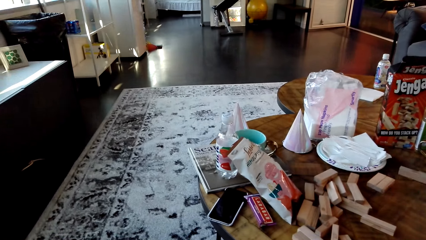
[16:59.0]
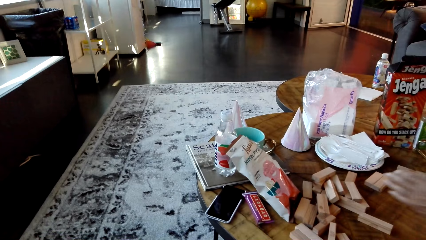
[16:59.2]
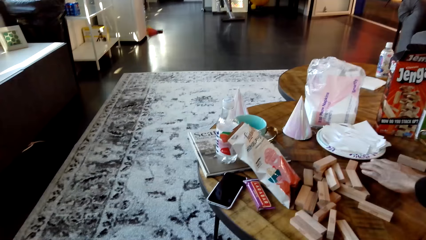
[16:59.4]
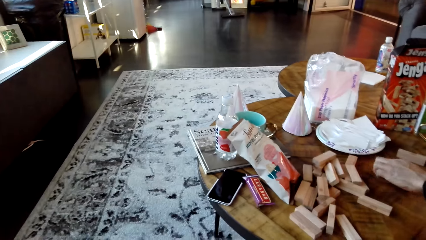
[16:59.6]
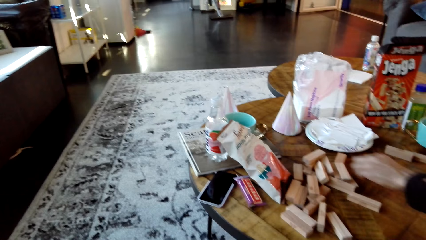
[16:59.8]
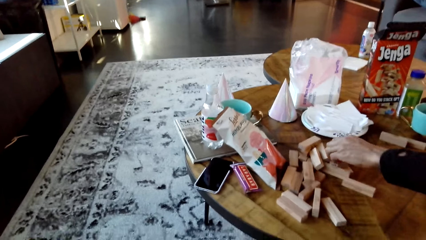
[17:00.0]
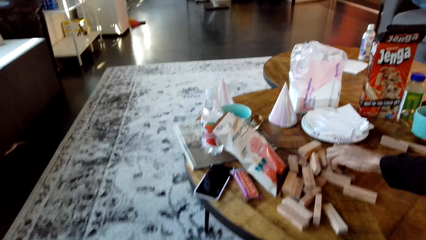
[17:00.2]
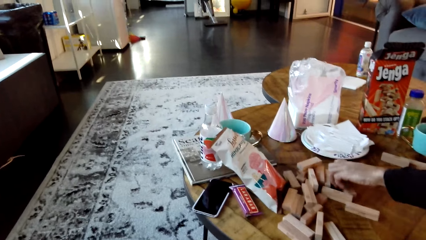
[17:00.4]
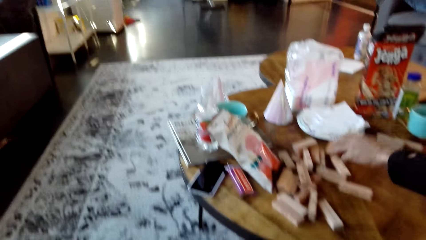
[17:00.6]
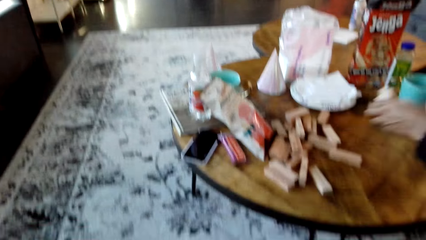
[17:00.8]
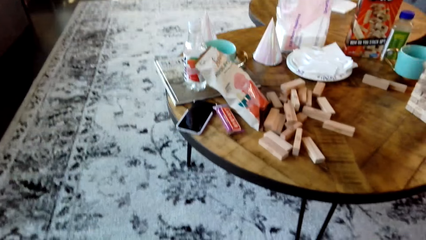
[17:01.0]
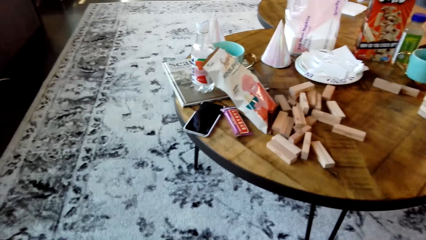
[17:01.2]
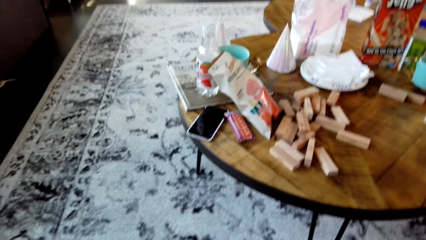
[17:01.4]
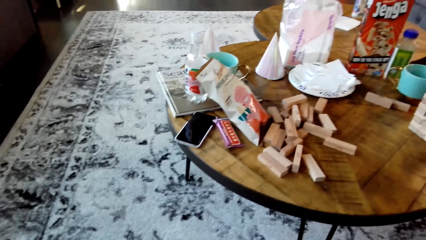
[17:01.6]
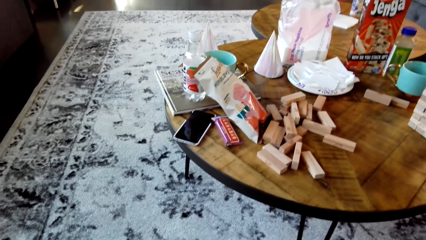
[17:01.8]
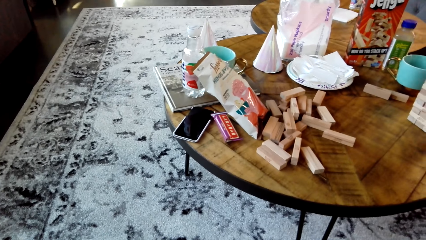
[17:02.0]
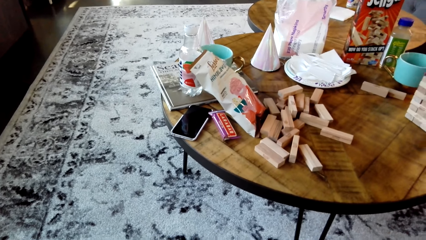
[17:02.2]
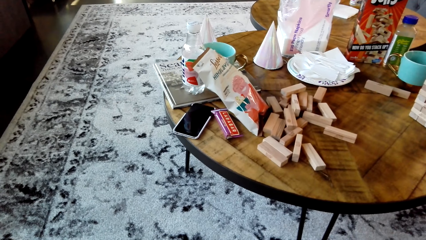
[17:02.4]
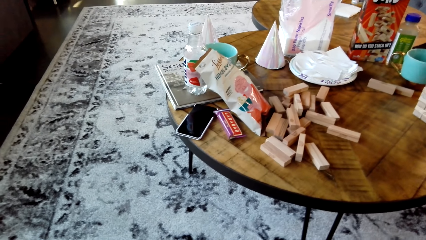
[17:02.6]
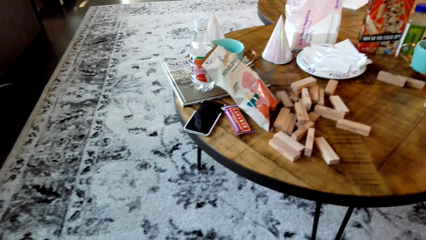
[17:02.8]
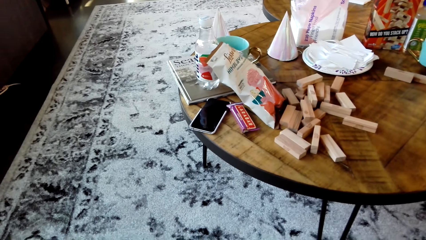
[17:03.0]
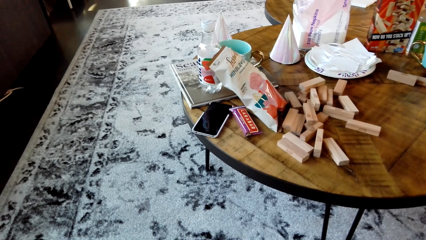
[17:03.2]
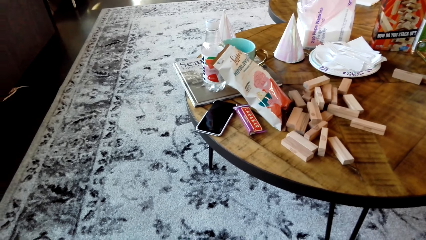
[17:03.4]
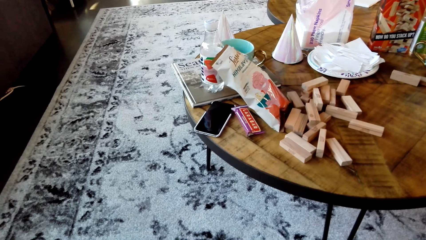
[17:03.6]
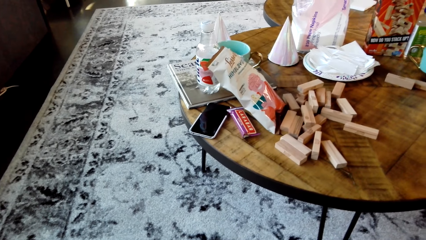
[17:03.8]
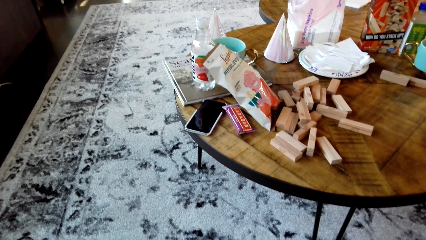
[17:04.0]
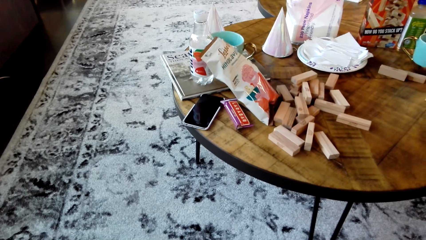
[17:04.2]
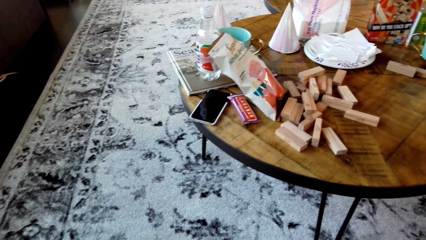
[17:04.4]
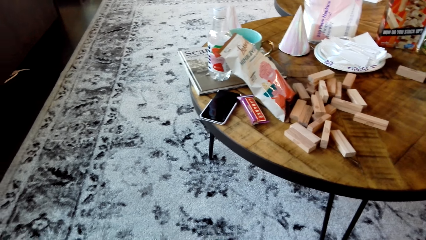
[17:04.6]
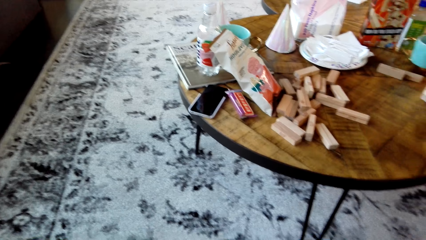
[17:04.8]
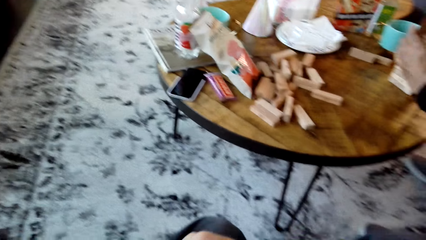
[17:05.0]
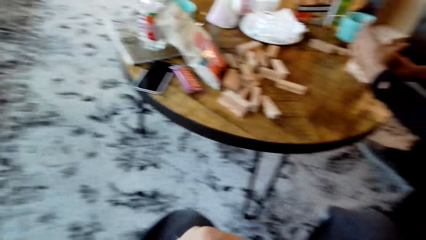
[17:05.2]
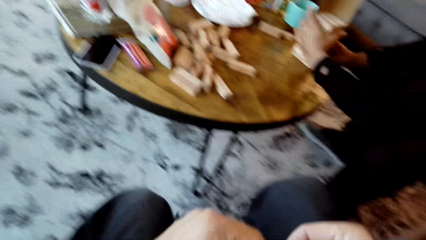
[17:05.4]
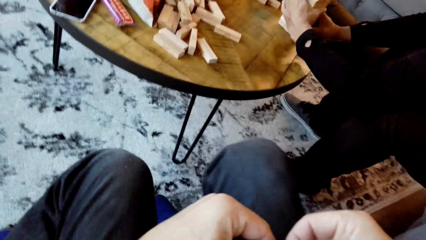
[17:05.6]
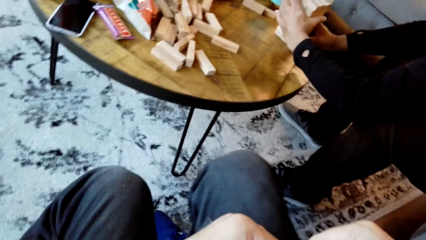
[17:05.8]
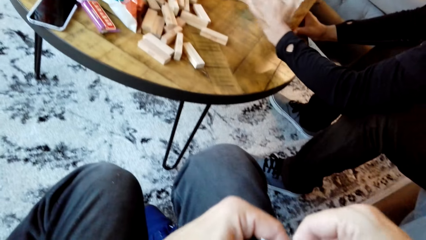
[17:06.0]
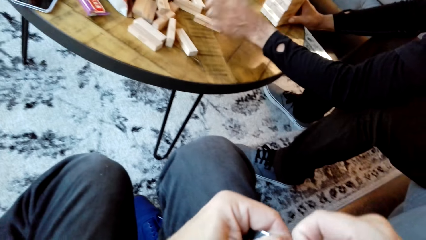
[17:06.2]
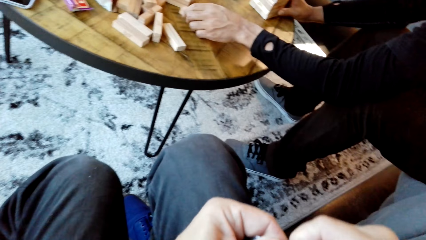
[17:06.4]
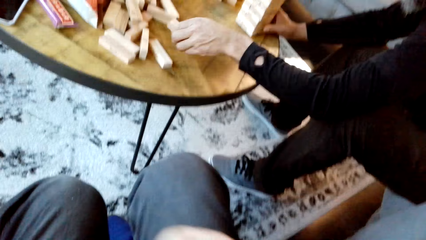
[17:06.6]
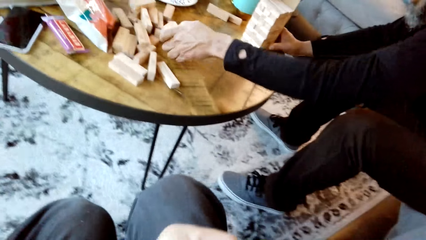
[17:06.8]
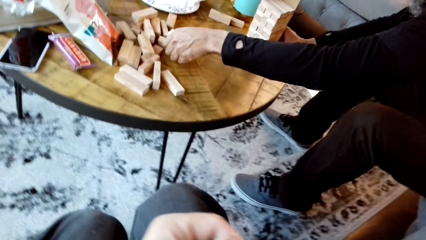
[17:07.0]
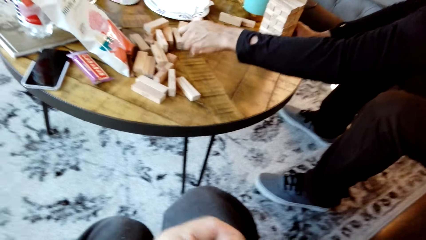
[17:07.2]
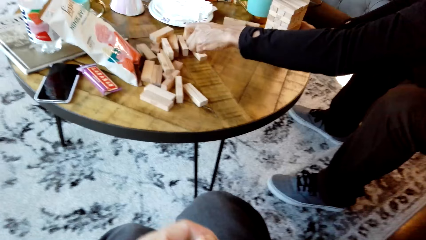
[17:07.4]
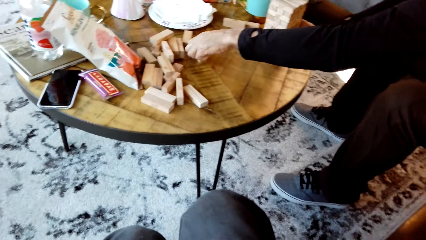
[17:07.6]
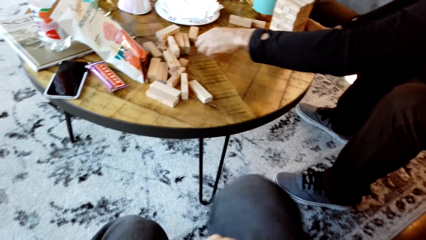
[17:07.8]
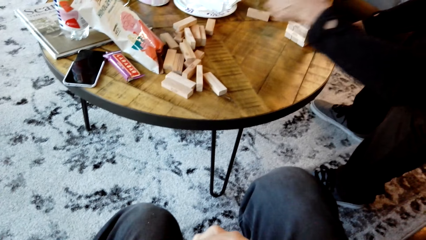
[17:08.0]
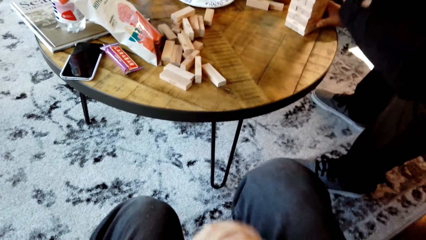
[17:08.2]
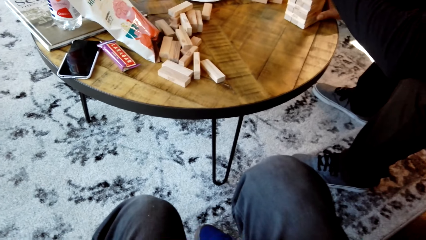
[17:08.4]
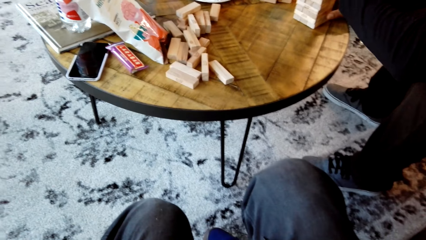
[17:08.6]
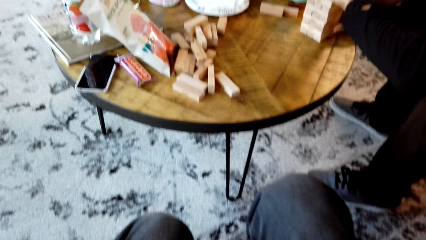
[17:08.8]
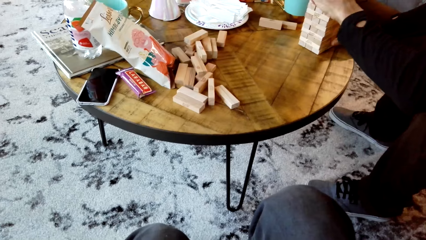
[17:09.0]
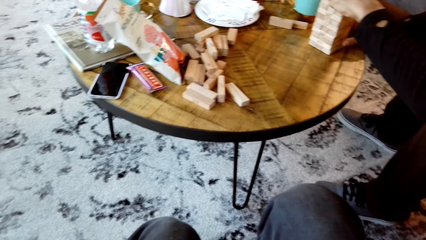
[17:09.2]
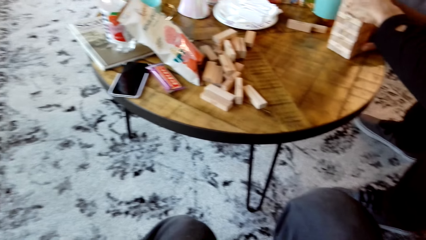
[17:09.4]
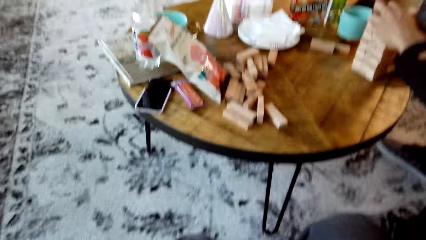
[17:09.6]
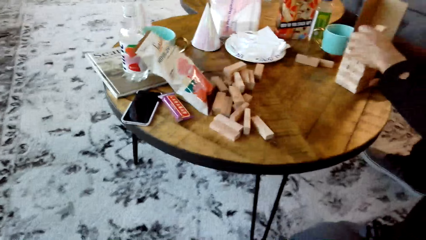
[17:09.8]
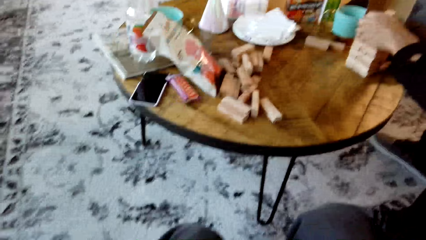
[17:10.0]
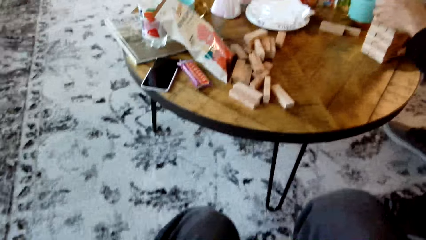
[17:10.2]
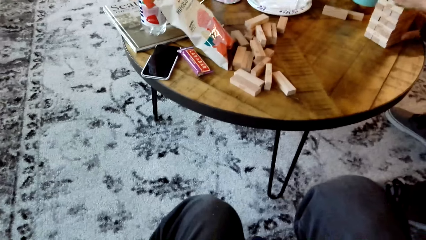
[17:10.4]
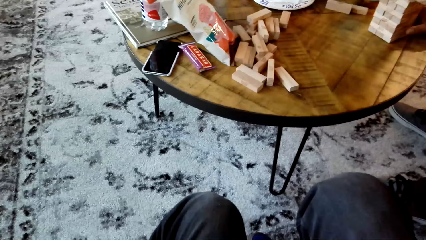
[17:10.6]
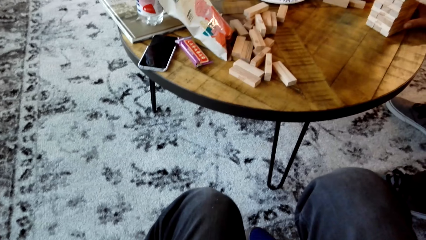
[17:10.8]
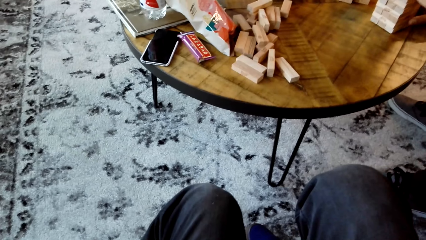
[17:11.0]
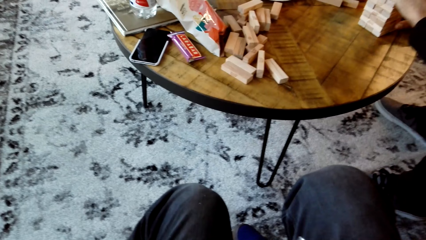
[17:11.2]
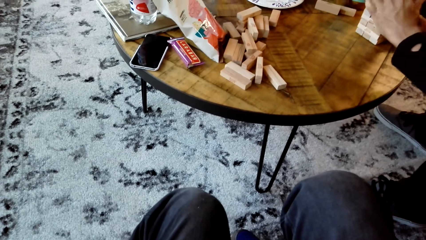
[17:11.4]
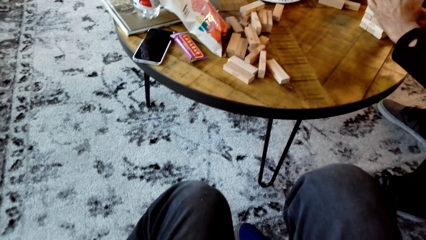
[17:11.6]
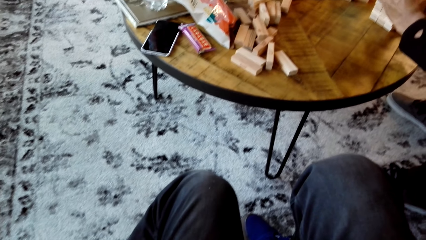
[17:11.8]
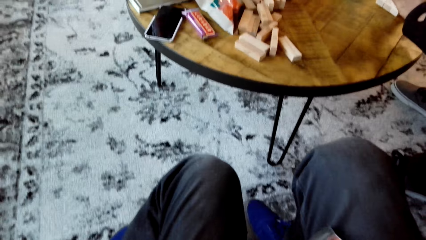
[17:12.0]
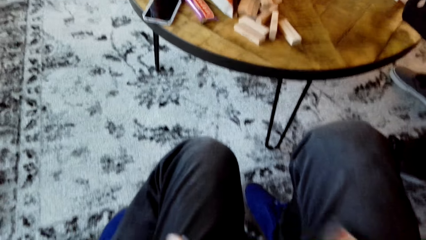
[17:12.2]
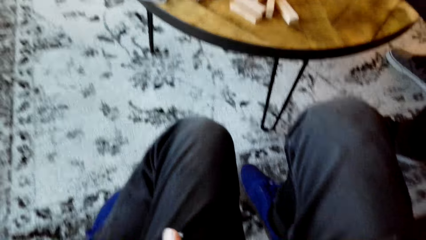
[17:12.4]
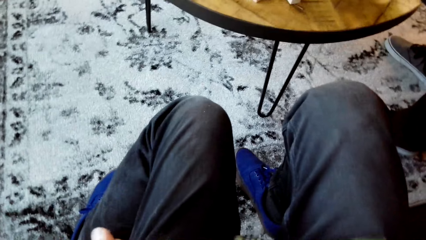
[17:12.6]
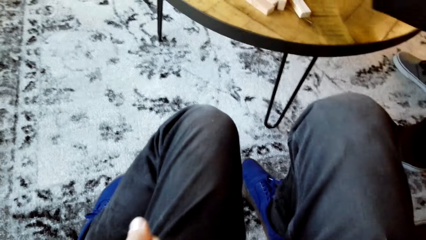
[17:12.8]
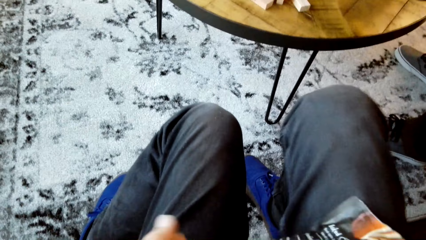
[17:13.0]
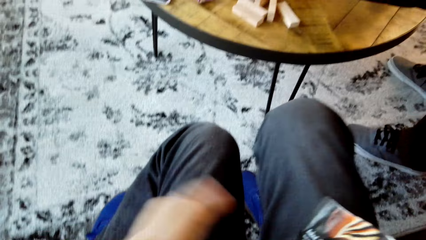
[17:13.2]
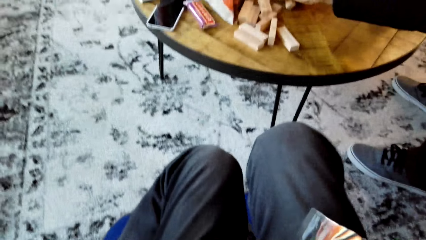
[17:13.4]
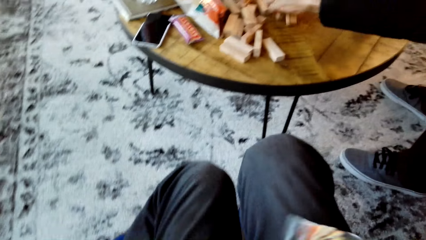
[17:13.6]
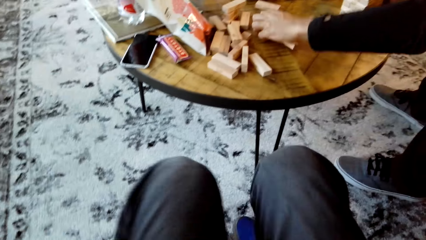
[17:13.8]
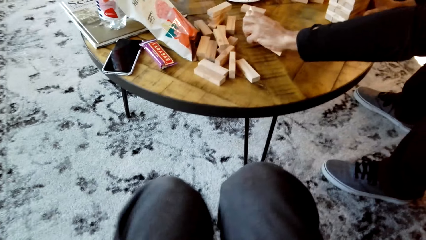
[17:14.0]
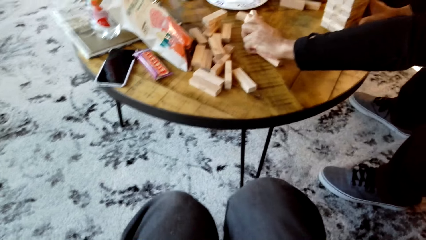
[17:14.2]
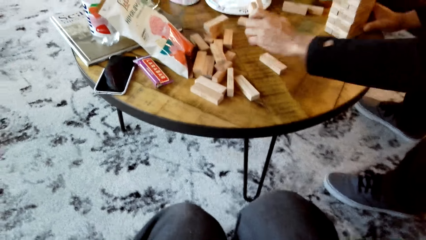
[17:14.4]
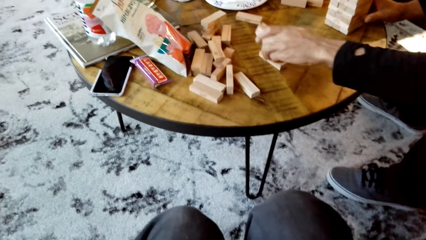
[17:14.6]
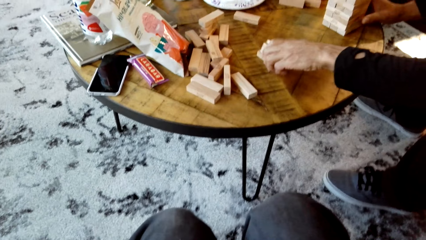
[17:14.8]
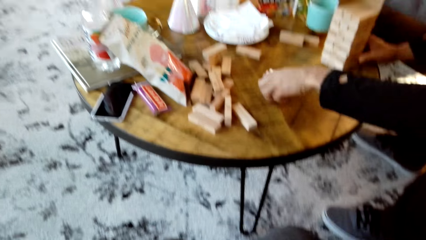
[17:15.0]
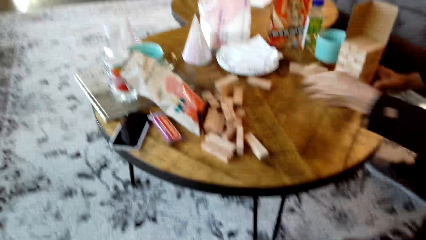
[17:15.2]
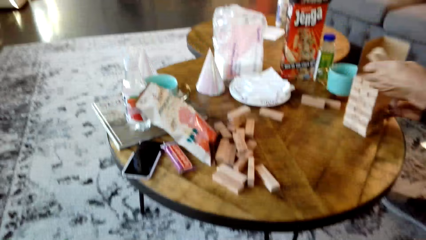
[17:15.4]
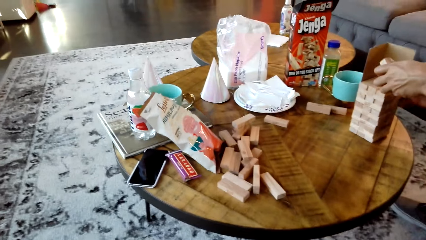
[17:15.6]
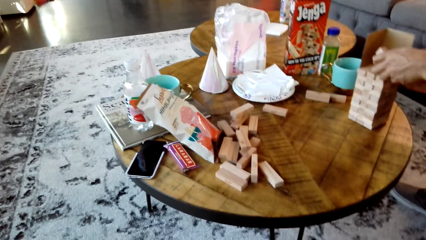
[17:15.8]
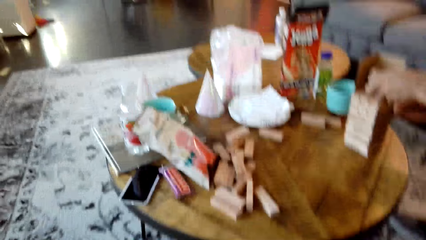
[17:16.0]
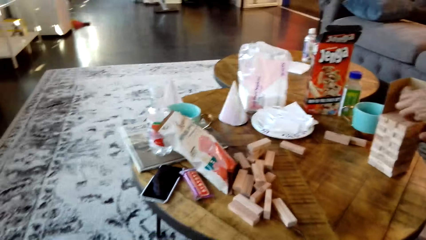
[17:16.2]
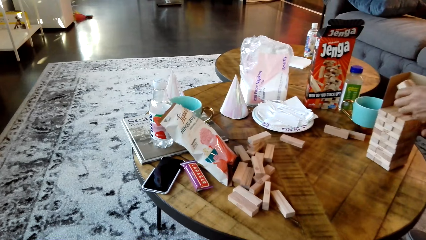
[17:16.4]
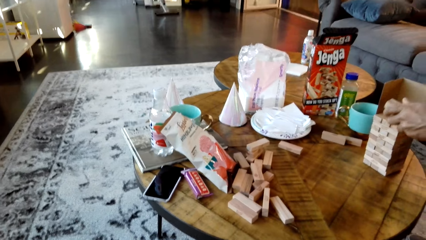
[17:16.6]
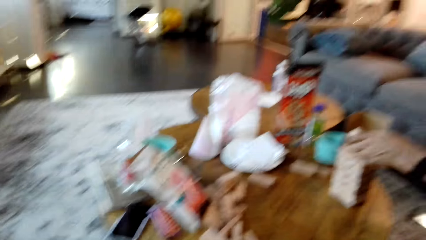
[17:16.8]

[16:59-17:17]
A man picks blocks from the table. He arranges the jenga blocks. The camera wearer looks at the blocks. He moves his hand. The man holds the bricks. He picks blocks from the table. He puts the blocks on top of each other. He picks blocks from the table.
